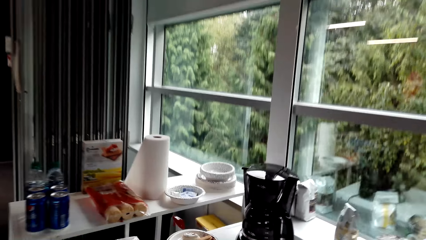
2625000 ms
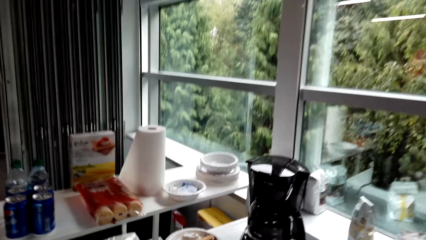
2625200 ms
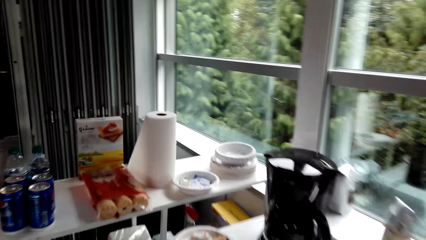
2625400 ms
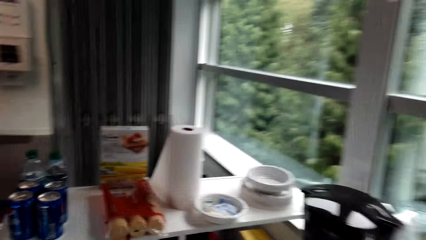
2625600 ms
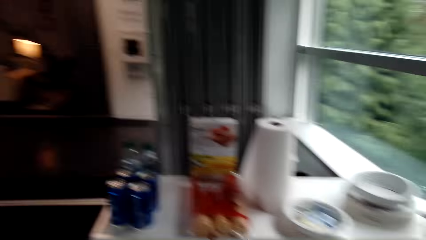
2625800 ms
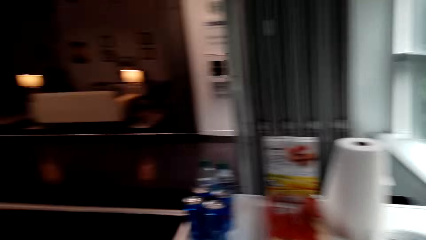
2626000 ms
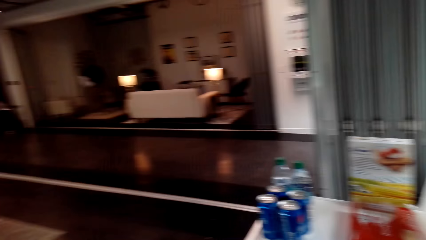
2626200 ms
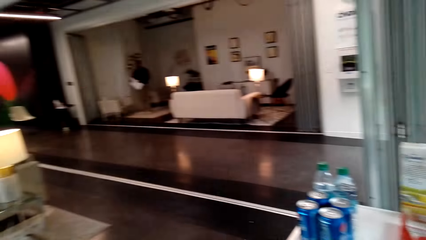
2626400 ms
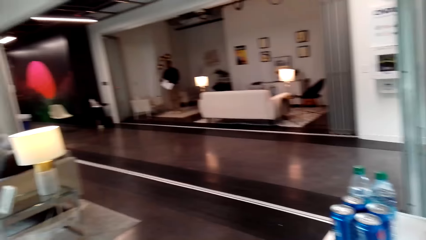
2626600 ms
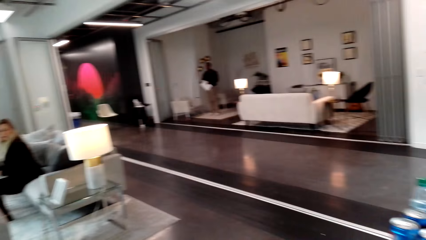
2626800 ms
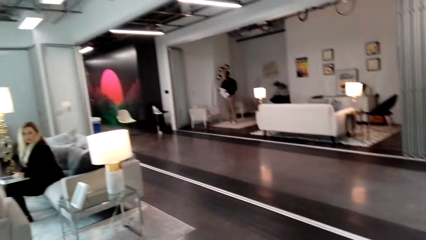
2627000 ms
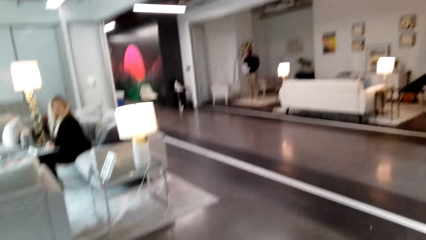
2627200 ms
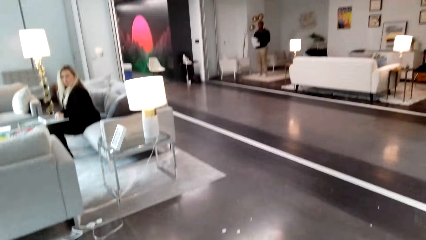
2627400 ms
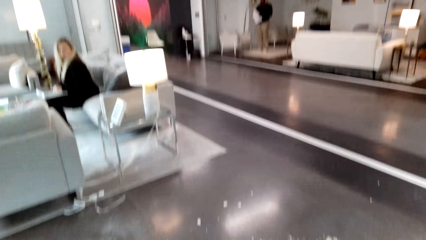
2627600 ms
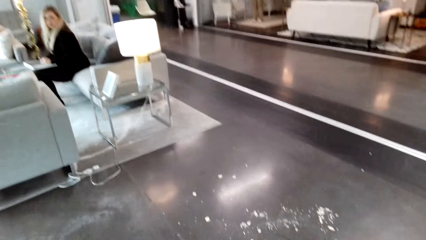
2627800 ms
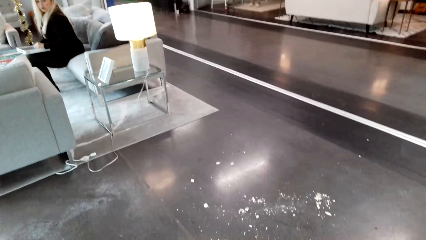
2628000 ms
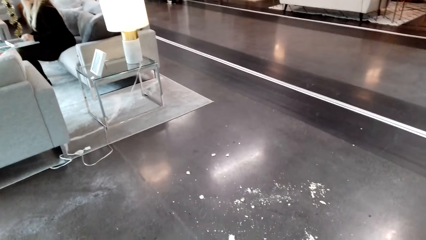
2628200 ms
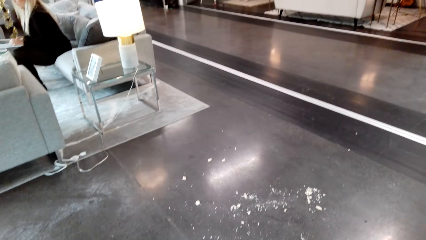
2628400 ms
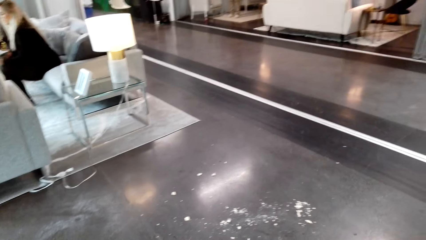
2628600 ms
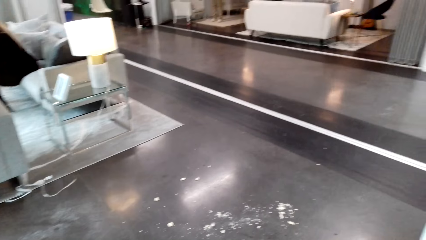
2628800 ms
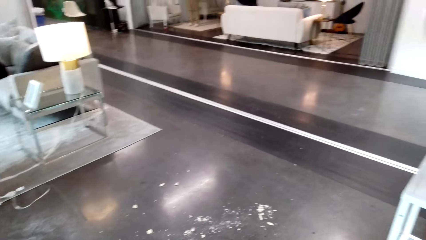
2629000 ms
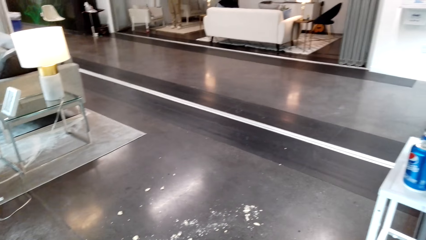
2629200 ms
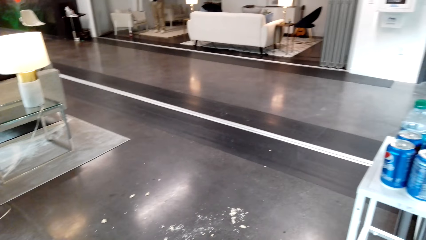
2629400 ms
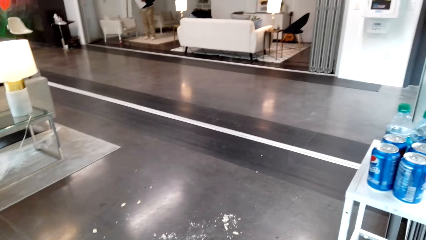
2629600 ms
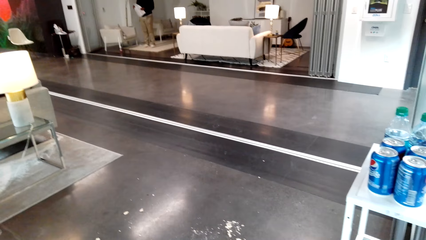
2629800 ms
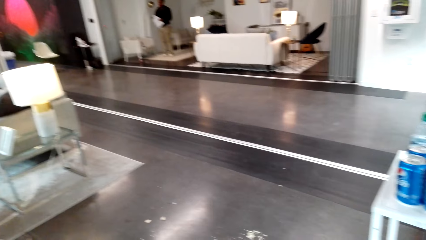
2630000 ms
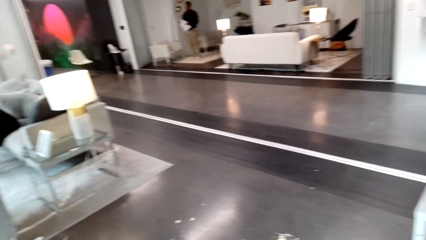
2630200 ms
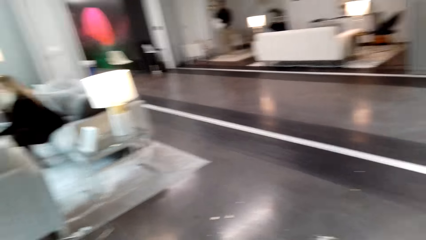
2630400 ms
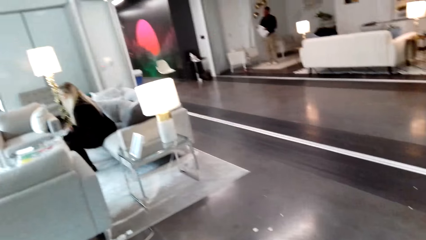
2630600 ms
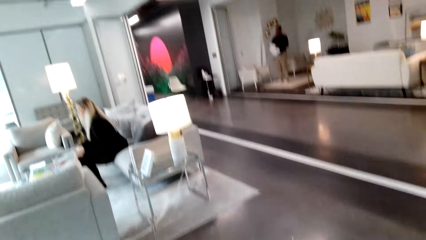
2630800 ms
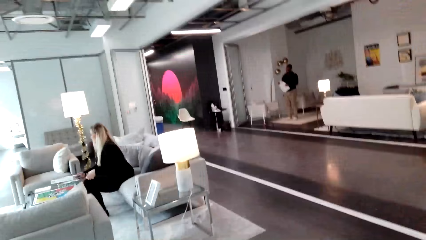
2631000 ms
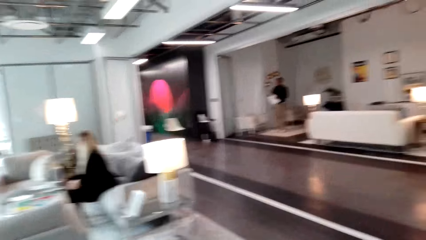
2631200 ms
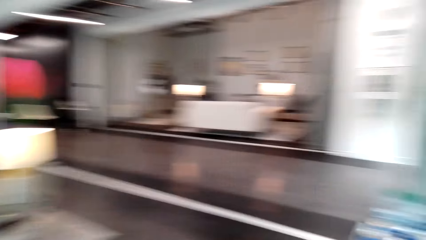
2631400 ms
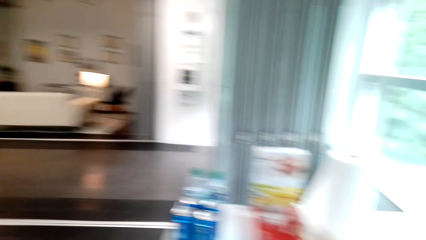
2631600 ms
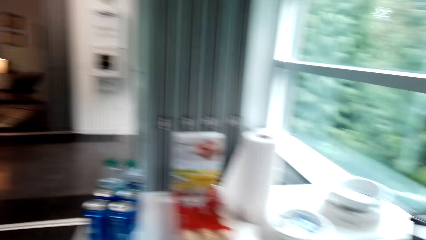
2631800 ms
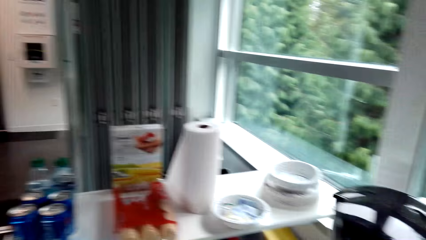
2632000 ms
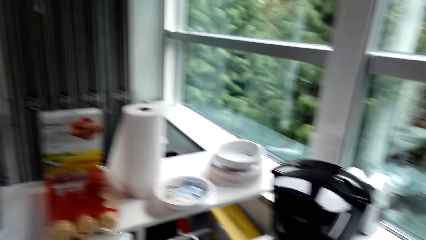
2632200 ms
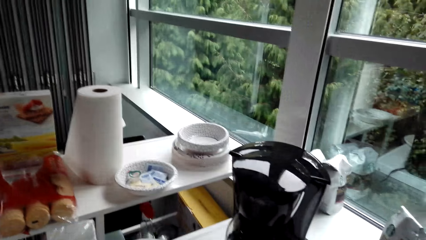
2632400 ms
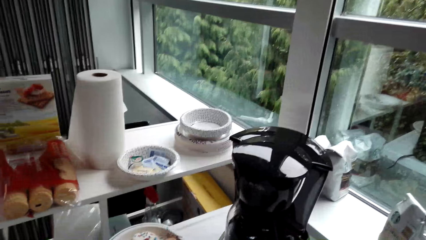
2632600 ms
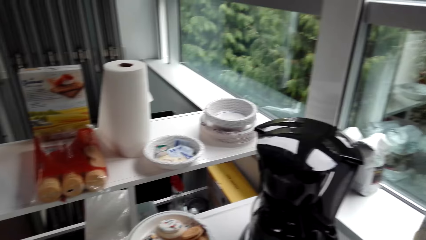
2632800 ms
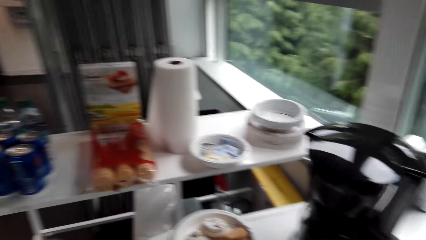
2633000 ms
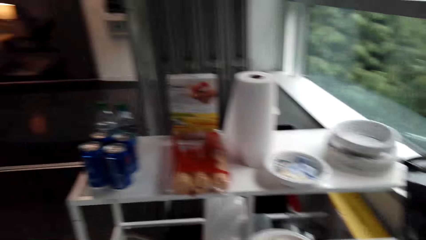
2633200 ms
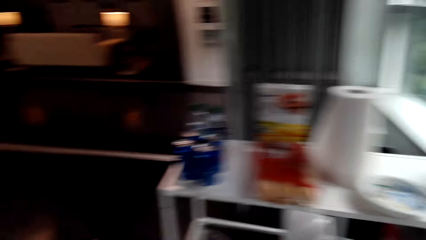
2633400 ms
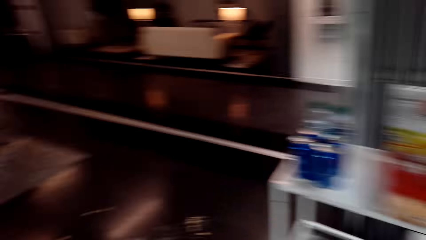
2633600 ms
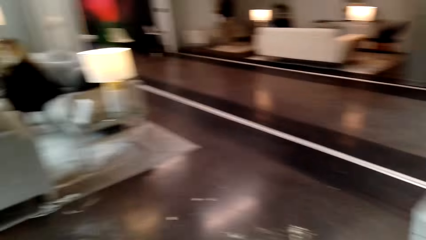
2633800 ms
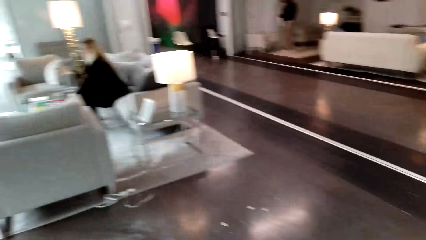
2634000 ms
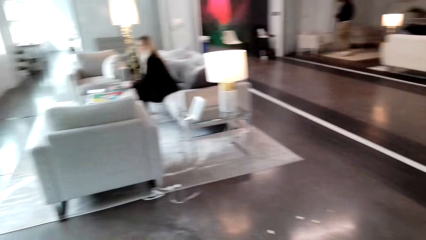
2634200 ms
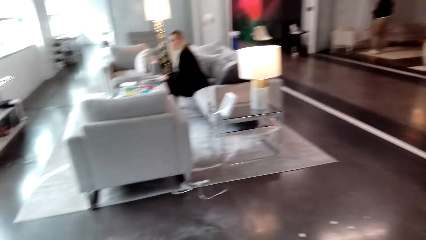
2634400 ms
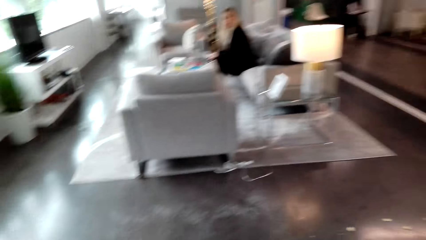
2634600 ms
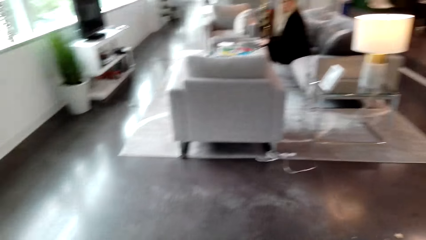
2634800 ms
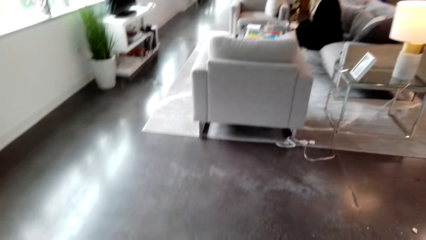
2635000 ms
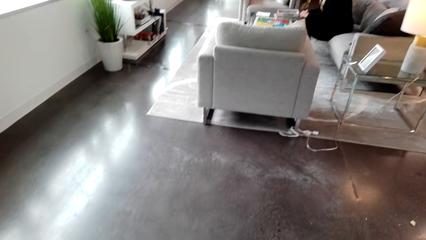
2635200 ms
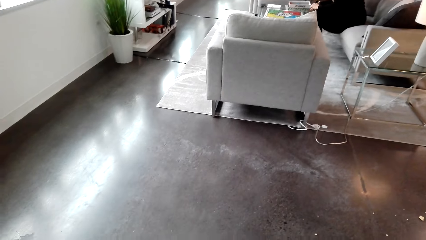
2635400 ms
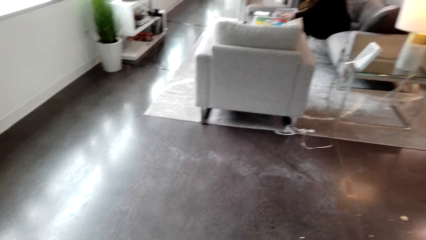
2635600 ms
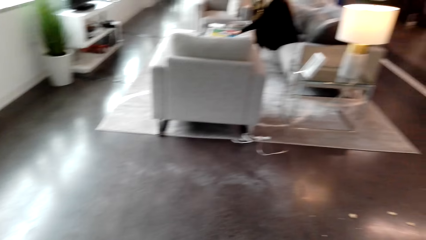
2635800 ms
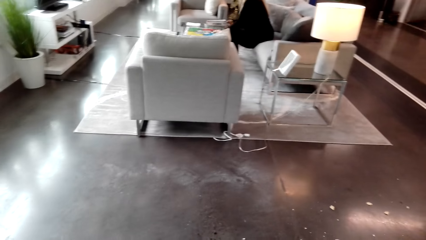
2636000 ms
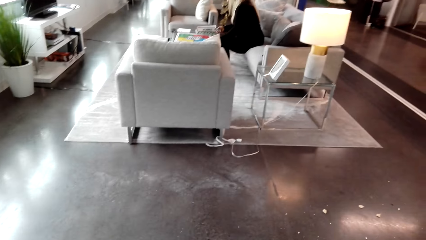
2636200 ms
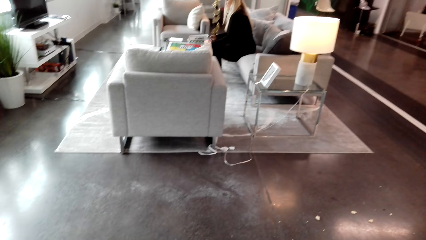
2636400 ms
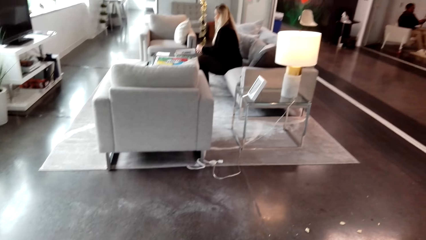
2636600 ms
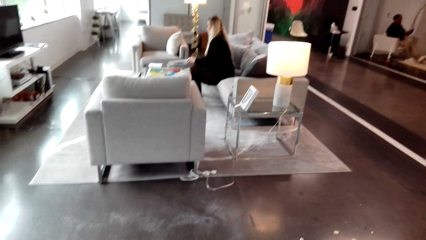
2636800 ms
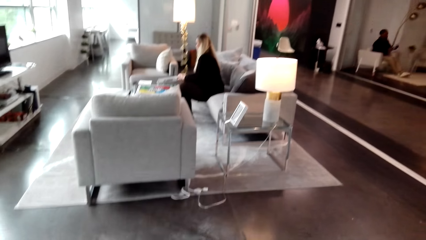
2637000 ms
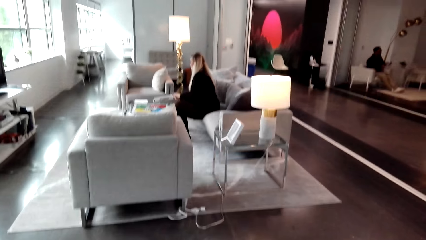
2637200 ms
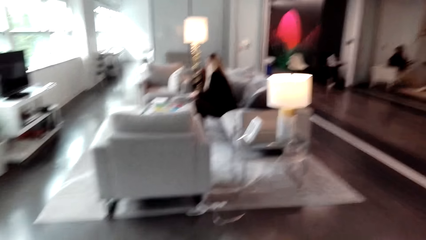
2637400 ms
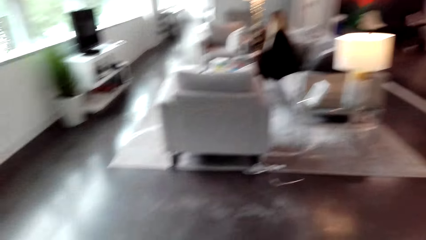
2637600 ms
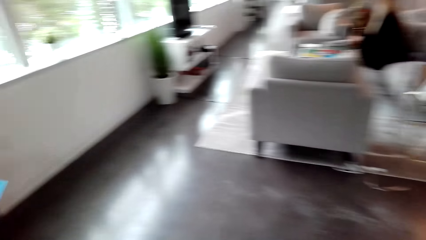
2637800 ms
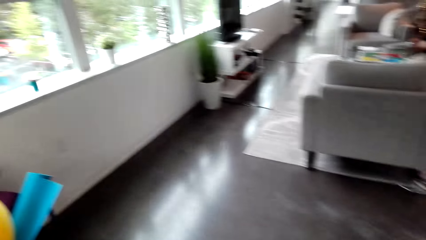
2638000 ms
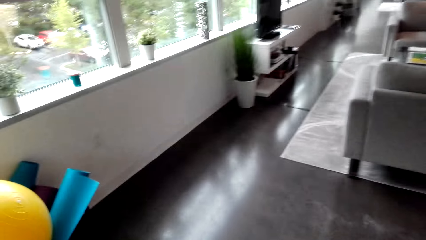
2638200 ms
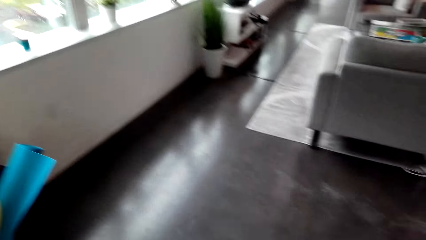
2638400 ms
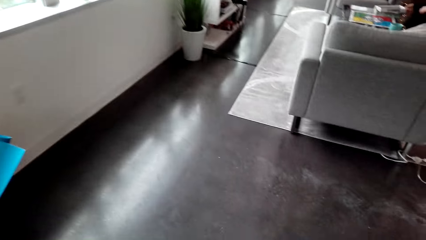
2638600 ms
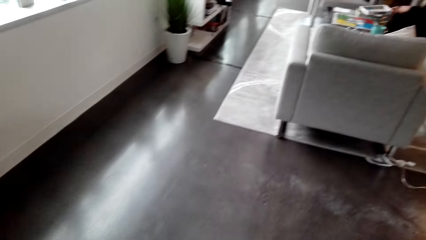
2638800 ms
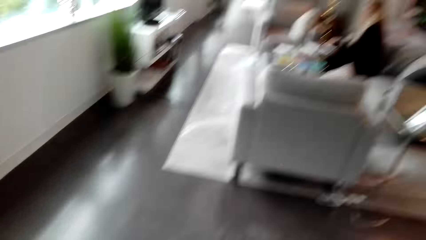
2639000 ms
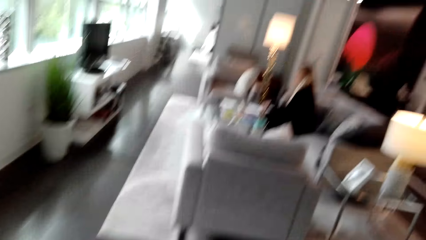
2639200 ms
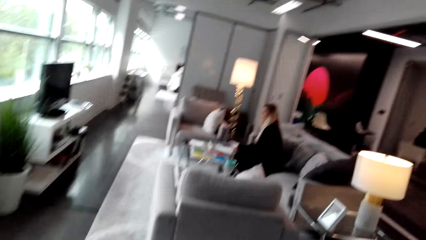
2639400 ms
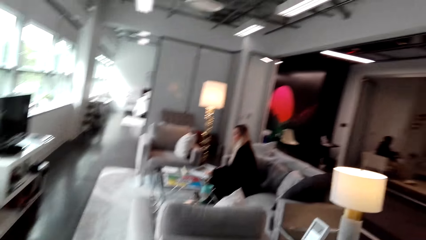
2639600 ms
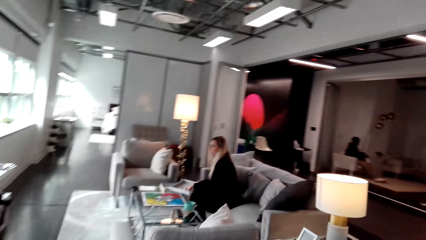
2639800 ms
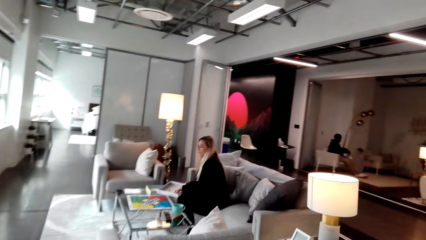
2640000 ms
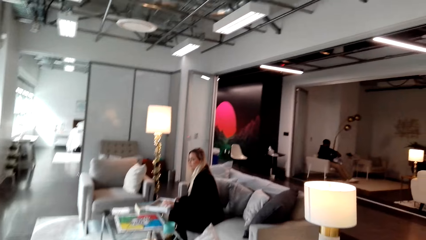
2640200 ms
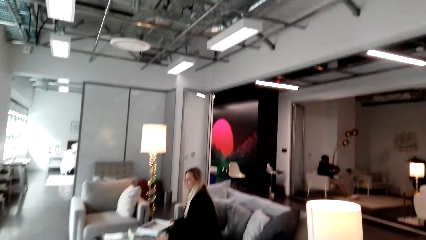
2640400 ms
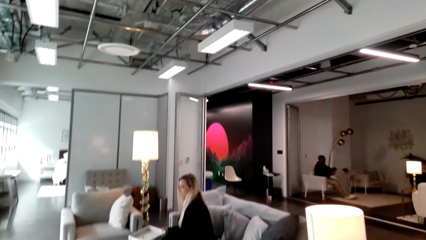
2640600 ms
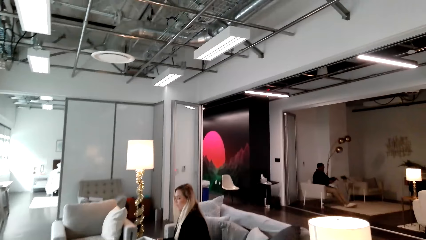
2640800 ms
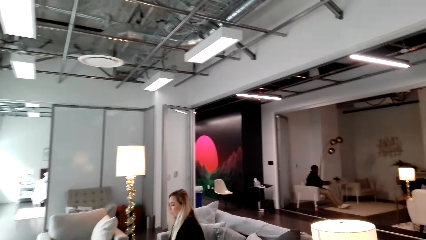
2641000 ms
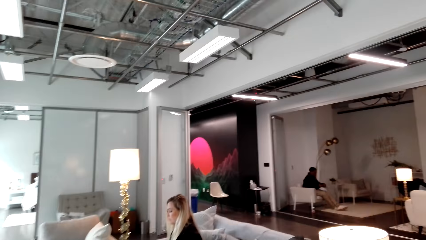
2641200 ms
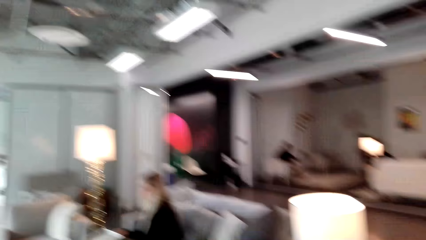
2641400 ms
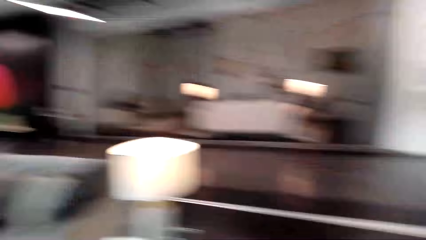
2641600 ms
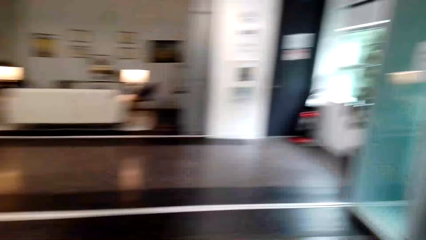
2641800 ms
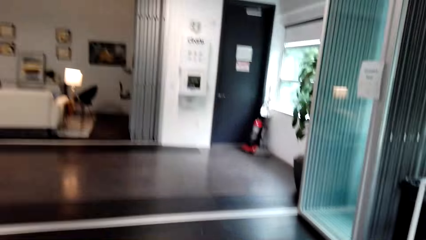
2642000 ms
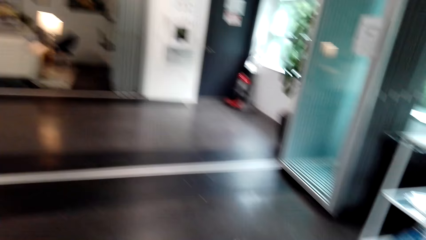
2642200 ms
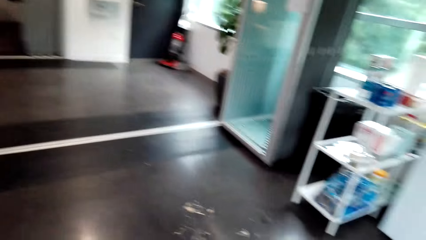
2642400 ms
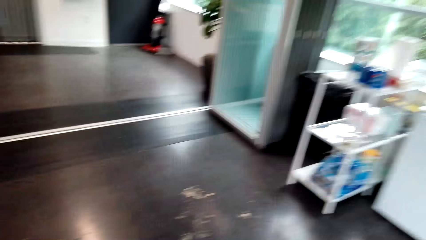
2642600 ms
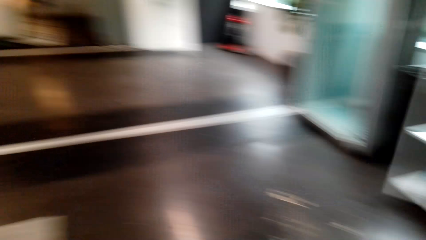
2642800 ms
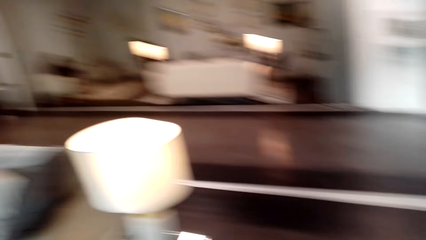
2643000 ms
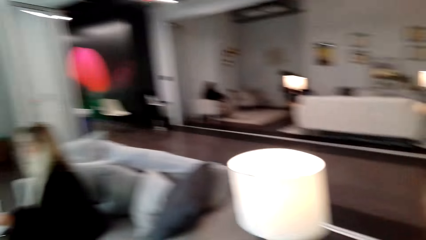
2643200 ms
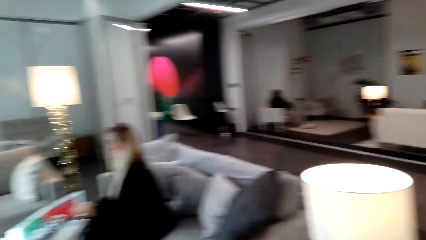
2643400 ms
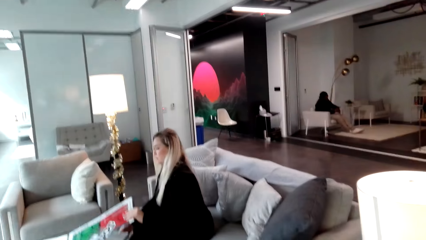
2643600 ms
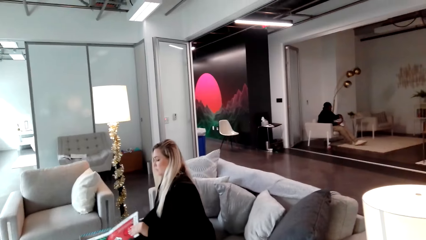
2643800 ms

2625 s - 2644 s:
A woman looks around the office. The camera wearer converses with the woman. The woman moves the box to the table. The camera wearer looks around the office. They converse with the woman. The woman moves the hand. The camera wearer walks around the office. The woman holds the box. The camera wearer turns around. They converse with the woman.
